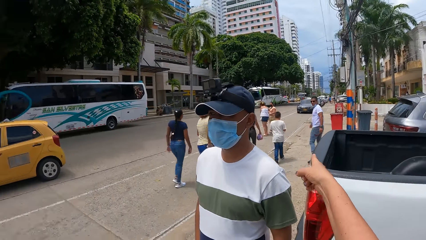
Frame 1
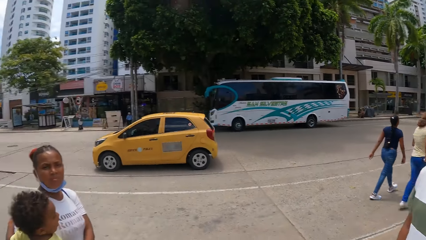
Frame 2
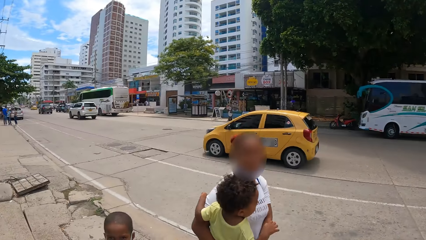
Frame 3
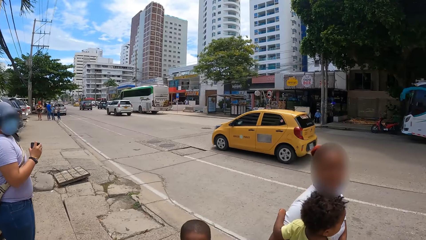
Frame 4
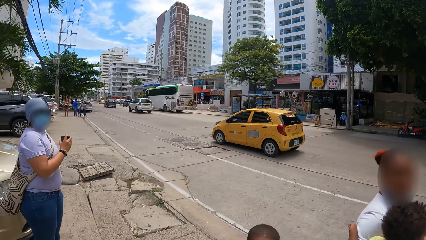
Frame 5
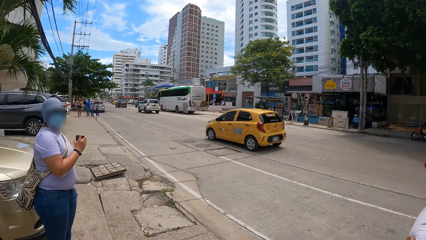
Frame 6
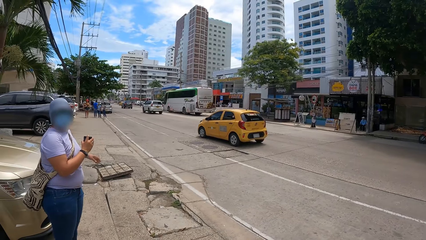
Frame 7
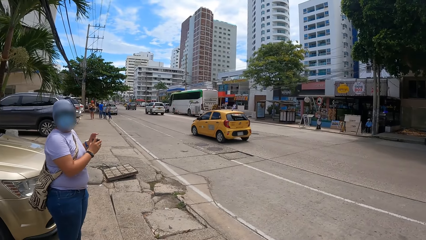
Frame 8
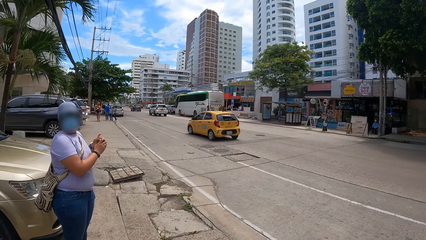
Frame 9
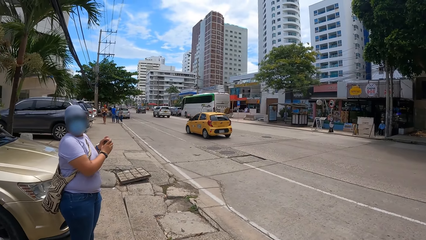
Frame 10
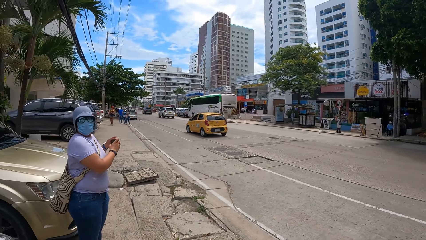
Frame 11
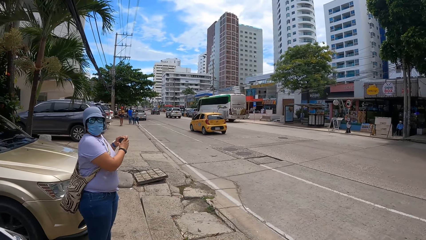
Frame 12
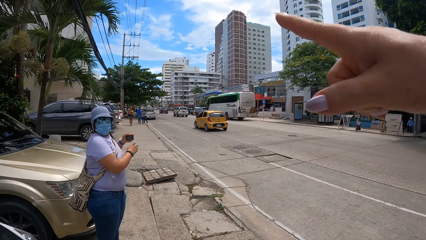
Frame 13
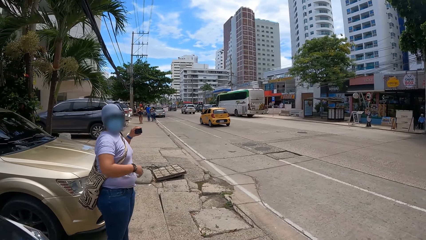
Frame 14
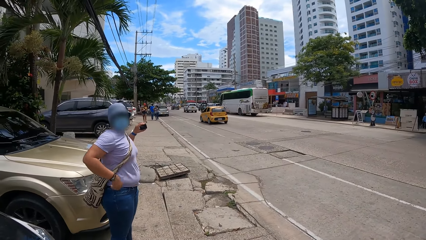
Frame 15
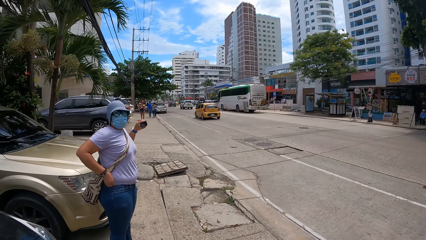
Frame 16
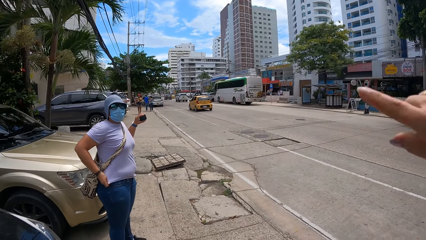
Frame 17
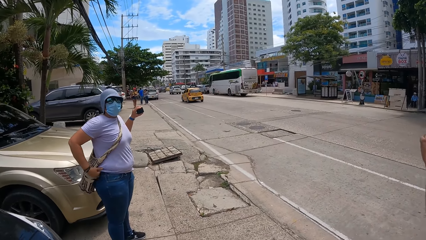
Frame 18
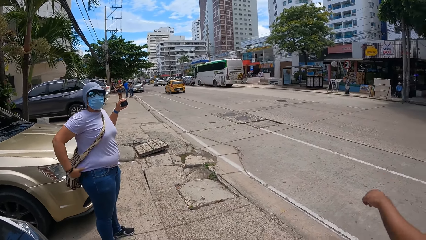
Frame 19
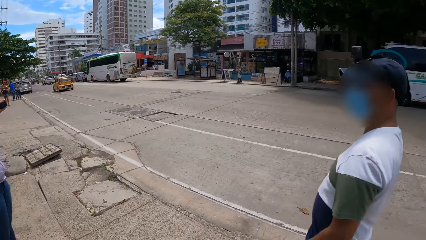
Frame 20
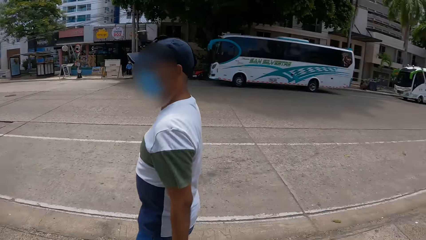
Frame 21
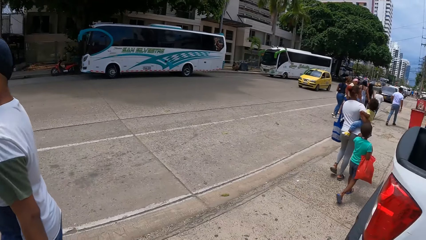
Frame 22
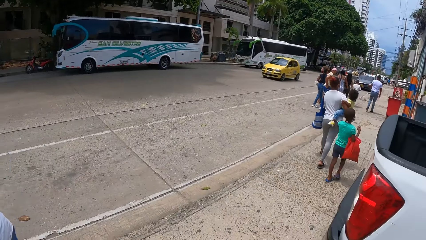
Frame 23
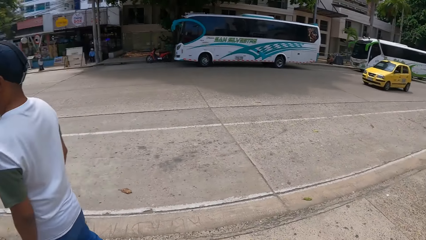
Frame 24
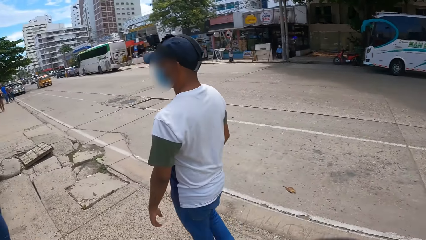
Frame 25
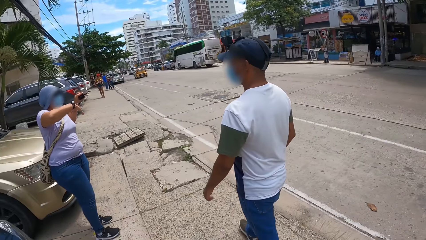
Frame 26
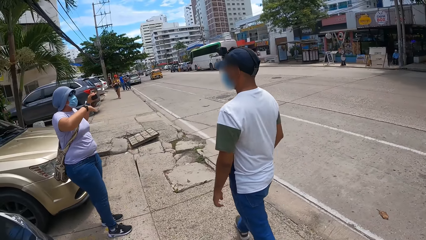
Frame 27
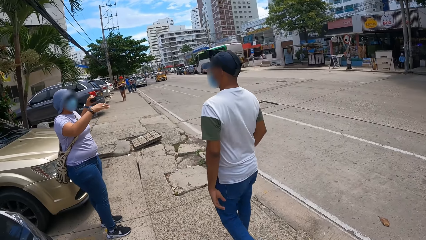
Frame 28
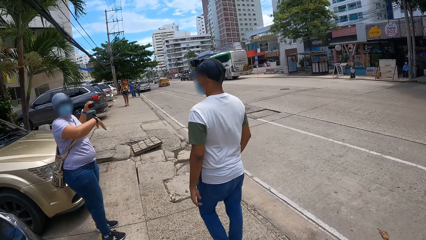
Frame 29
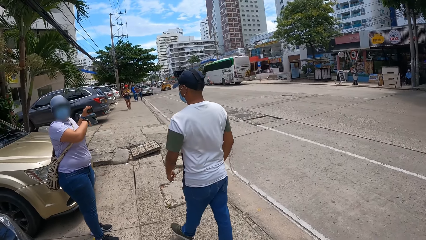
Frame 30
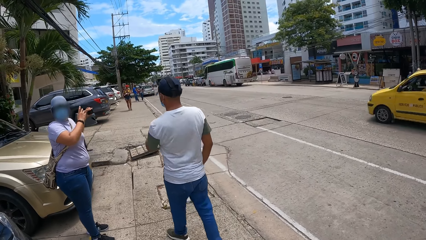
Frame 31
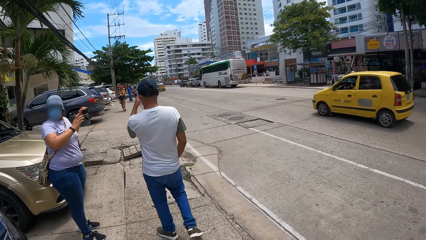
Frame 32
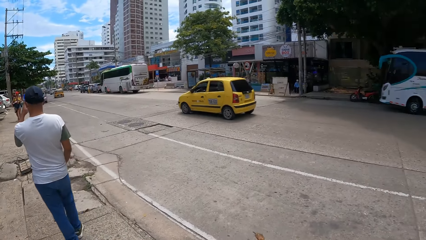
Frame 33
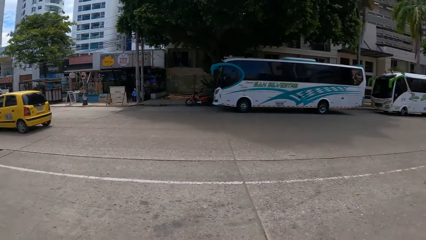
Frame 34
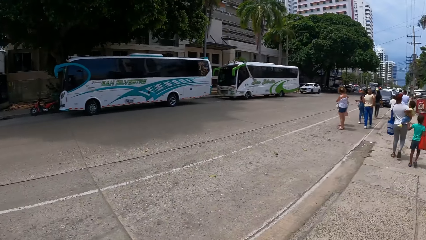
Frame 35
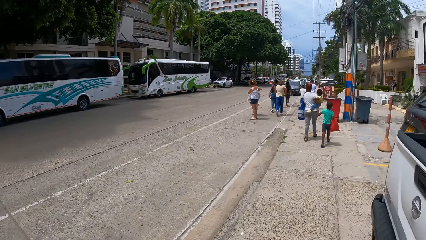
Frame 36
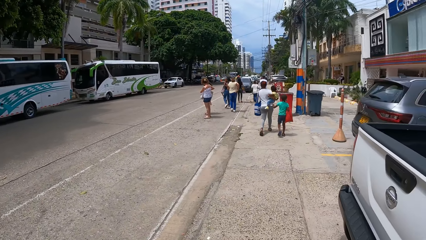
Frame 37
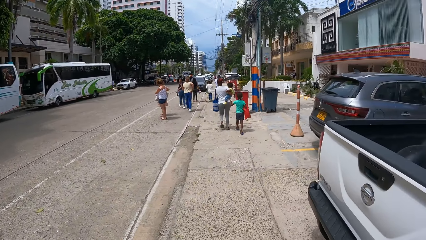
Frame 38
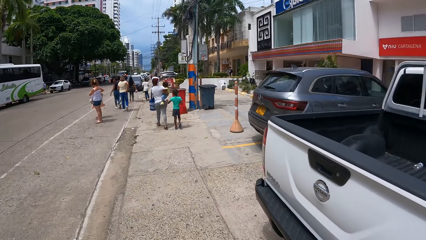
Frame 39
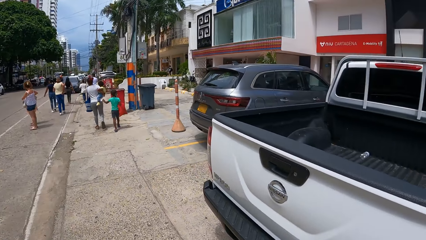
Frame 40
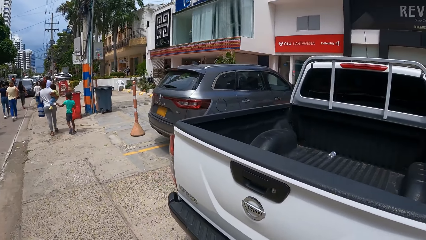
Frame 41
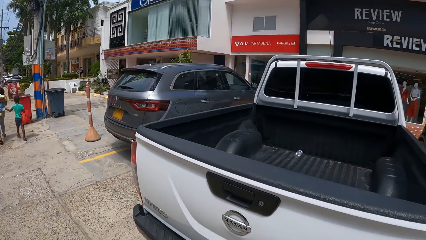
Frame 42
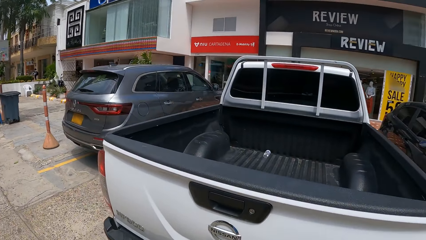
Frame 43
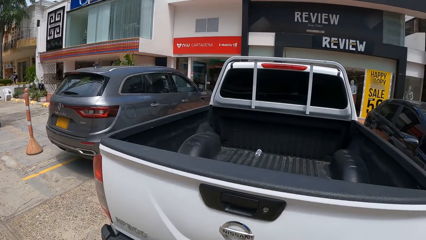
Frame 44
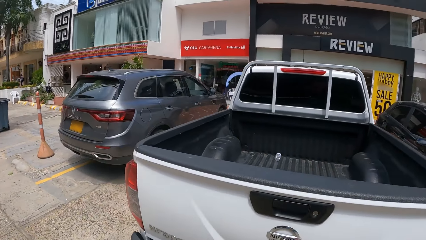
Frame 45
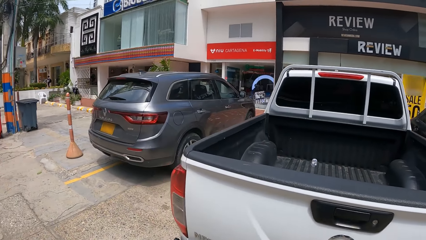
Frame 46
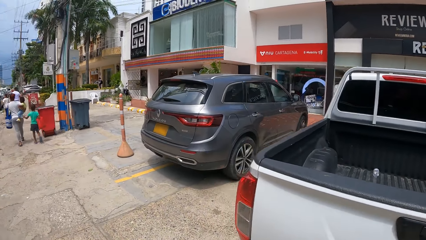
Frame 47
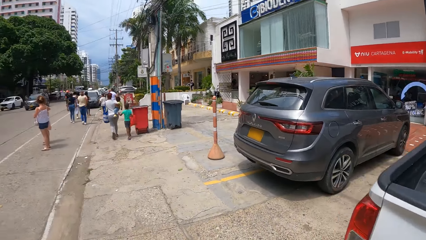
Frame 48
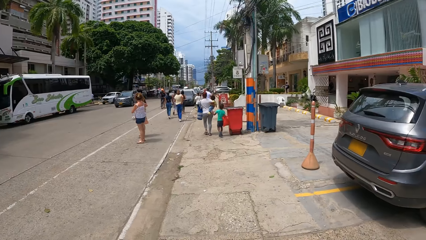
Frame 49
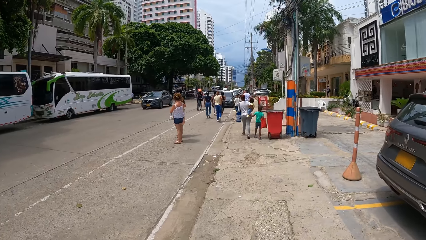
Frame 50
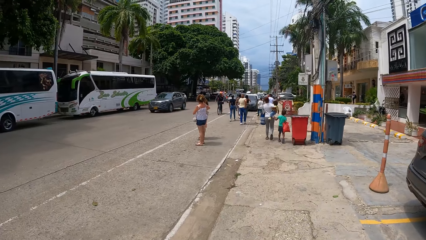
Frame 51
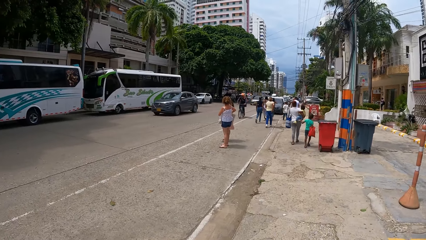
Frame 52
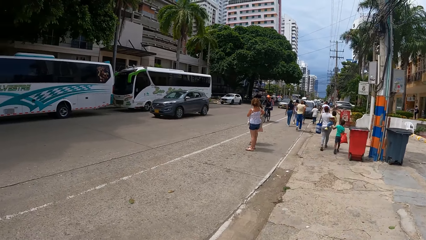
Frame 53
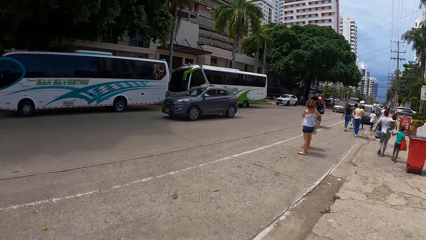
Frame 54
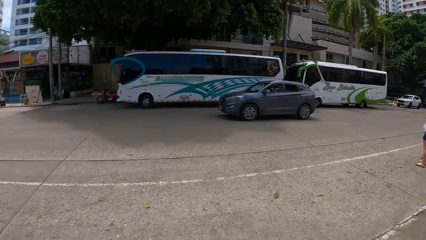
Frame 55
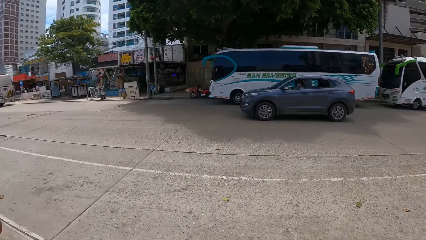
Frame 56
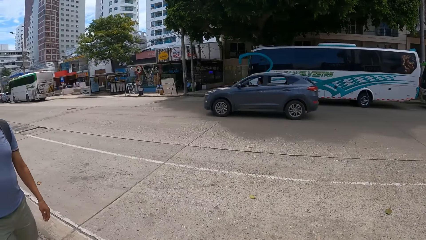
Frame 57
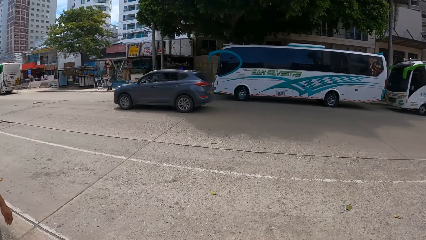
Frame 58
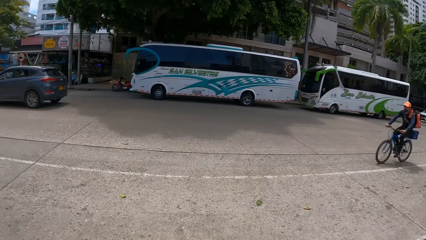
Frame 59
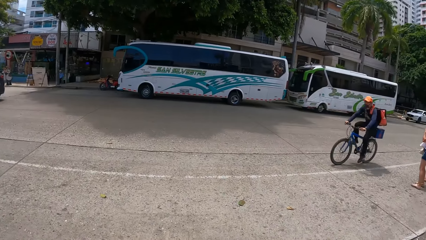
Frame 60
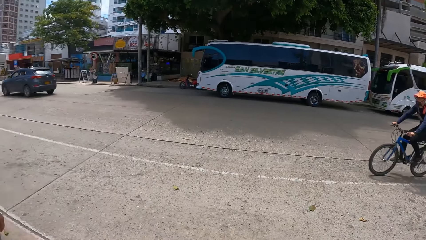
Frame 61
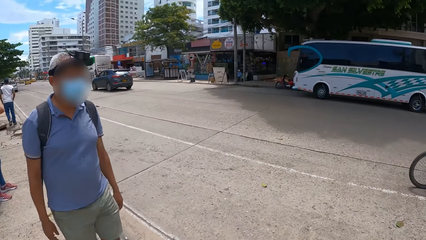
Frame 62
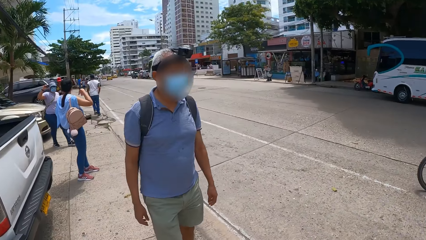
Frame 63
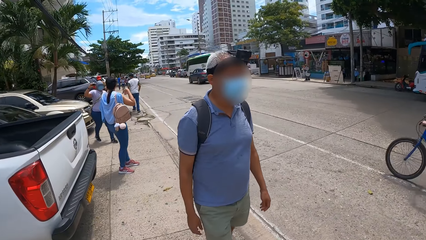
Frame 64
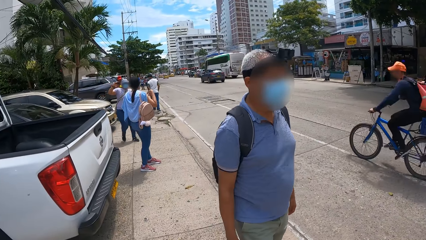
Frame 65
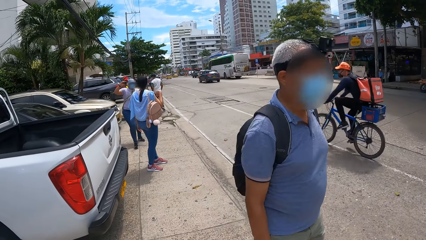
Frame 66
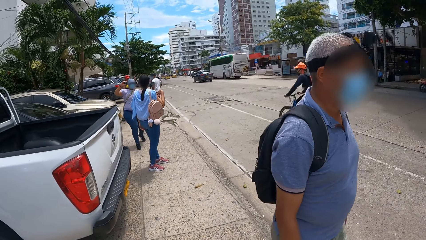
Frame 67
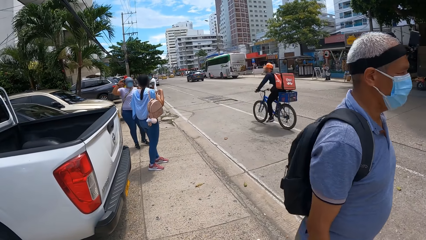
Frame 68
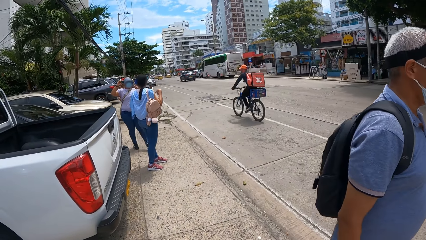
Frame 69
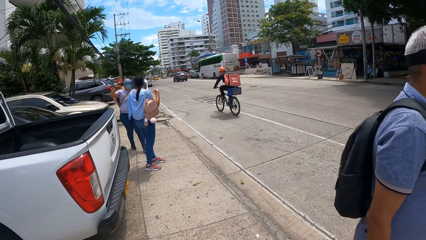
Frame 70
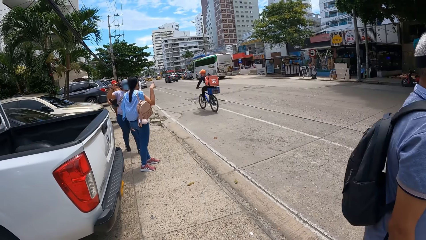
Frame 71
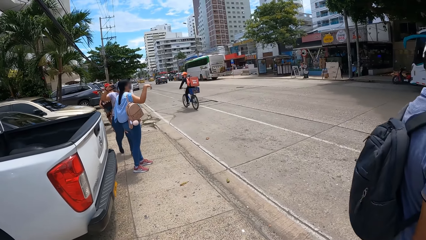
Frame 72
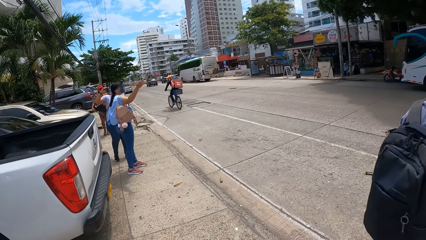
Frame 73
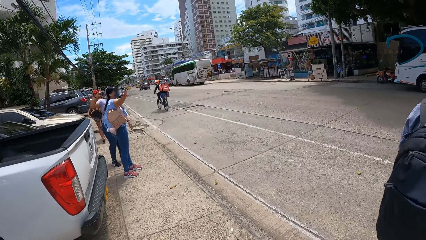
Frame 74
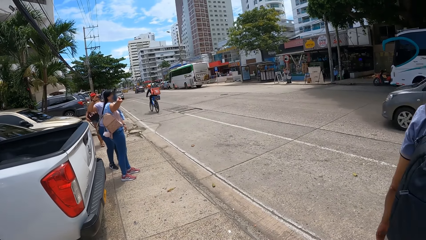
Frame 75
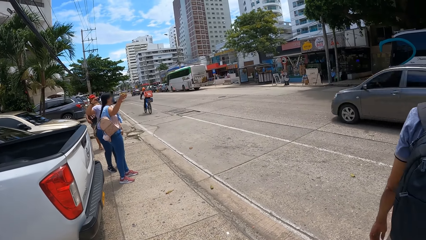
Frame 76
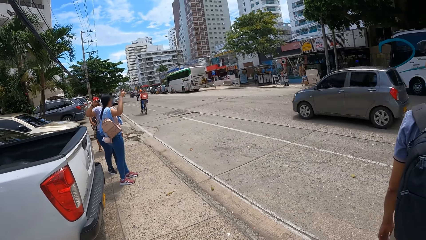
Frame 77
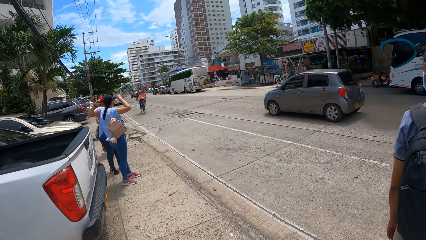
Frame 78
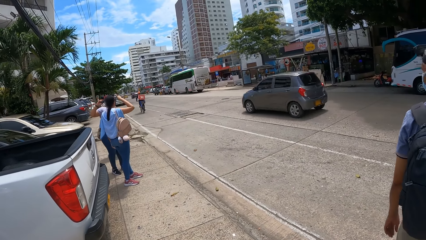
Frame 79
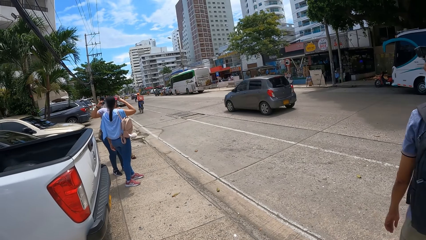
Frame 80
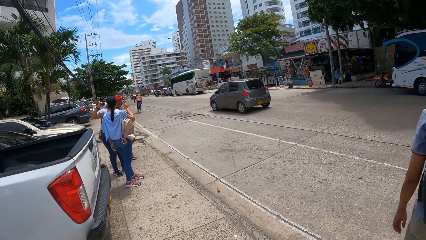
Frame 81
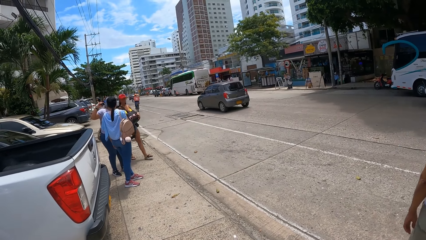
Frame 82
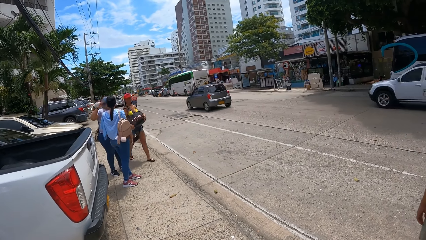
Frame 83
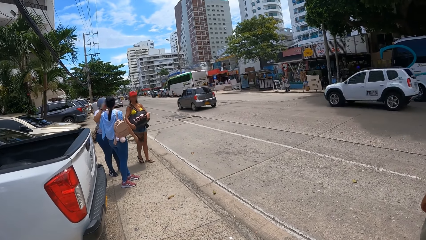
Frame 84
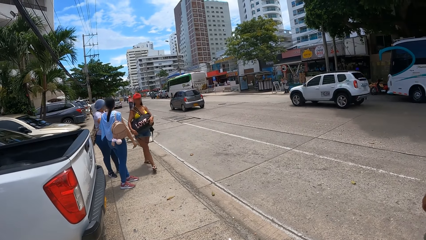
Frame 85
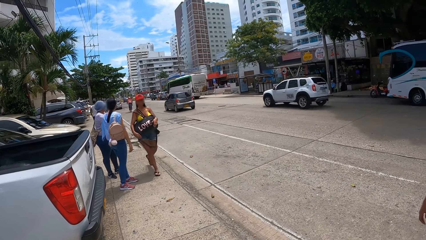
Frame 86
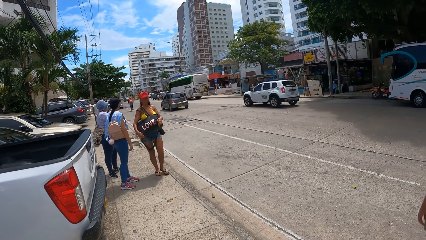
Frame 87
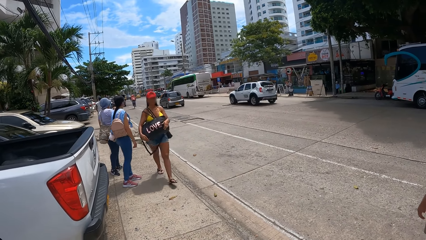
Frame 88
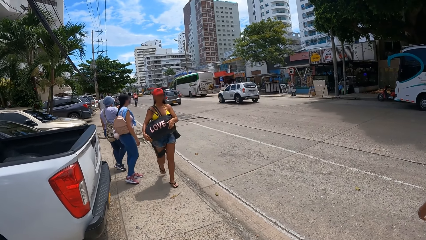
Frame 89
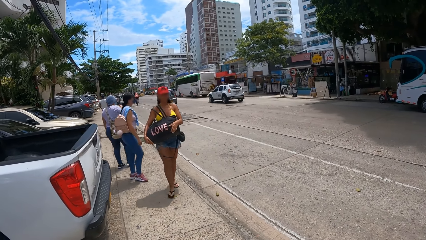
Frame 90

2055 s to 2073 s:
The camera wearer lifts up the hand. They put the hand down. They walk. A man talks to the camera wearer. The camera wearer raises the hand. They put the hand down. They walk along the road. The man talks to a woman.
